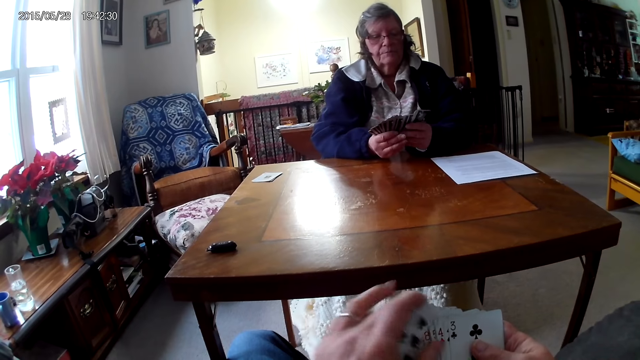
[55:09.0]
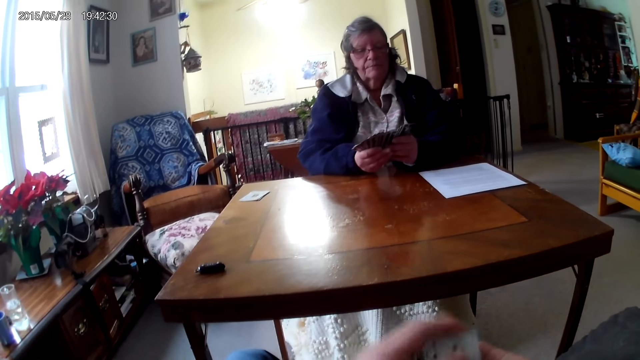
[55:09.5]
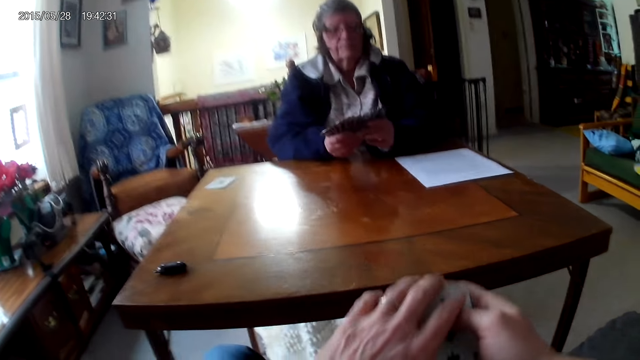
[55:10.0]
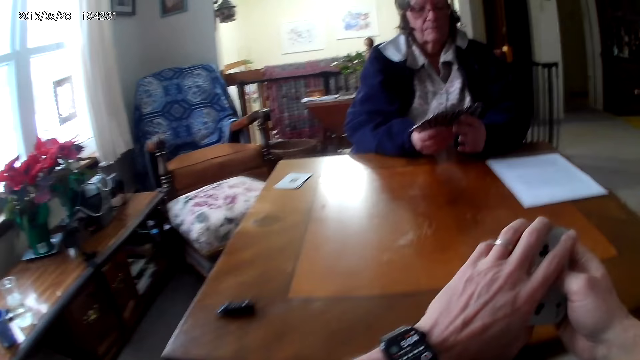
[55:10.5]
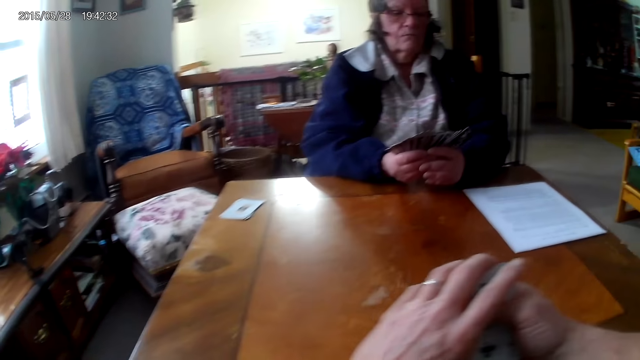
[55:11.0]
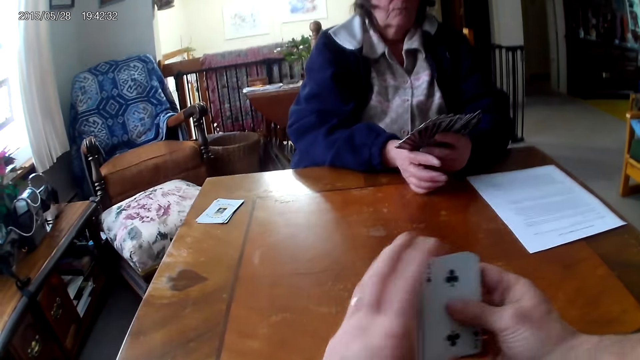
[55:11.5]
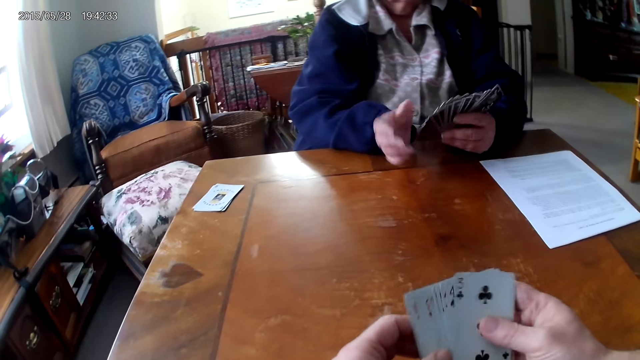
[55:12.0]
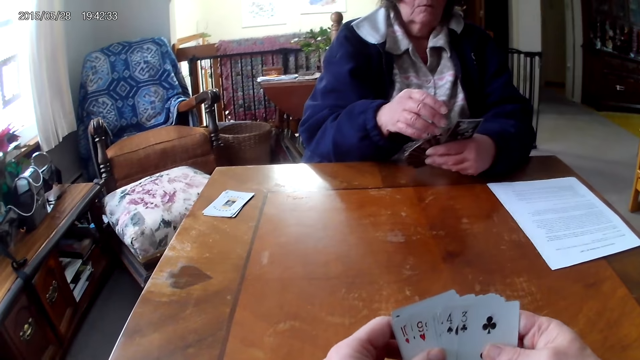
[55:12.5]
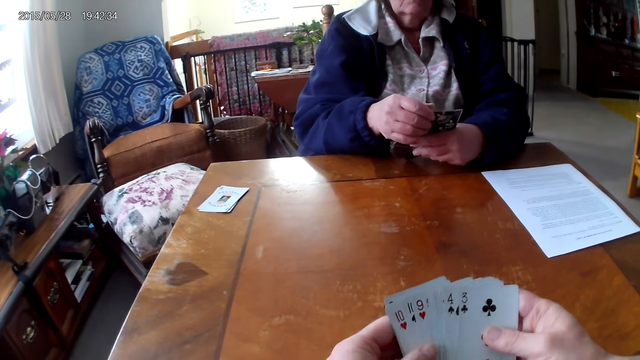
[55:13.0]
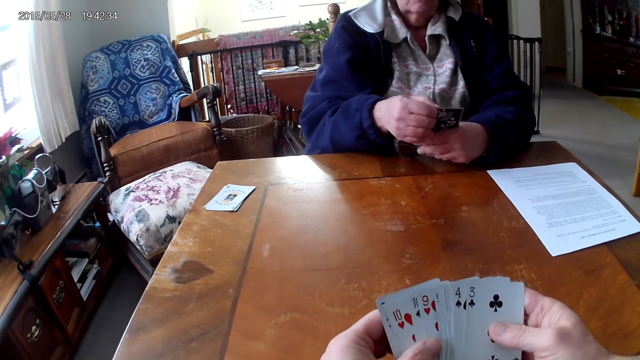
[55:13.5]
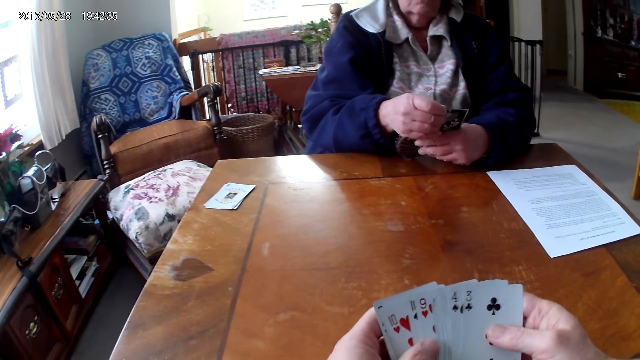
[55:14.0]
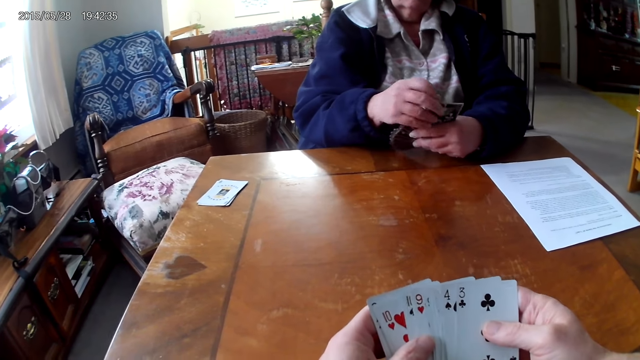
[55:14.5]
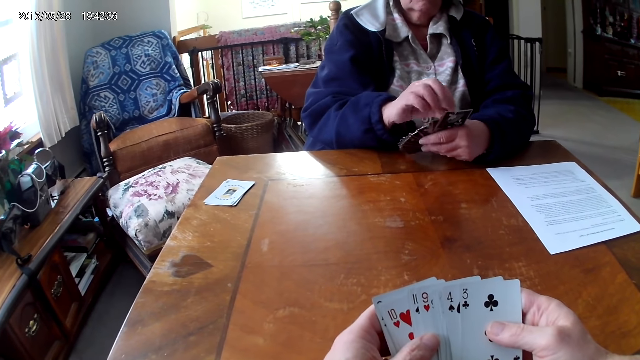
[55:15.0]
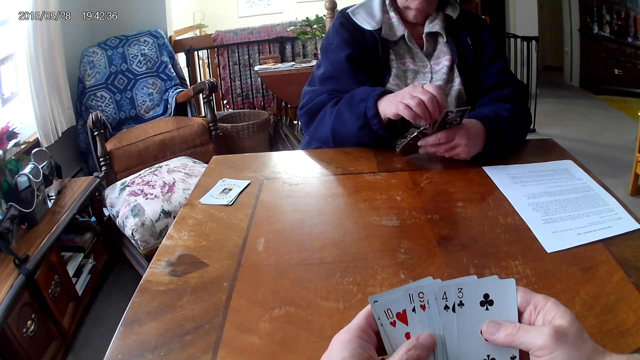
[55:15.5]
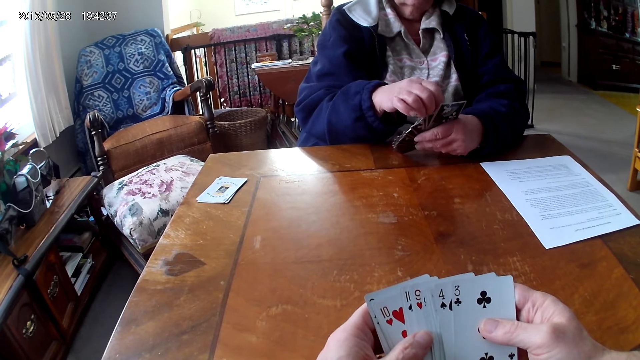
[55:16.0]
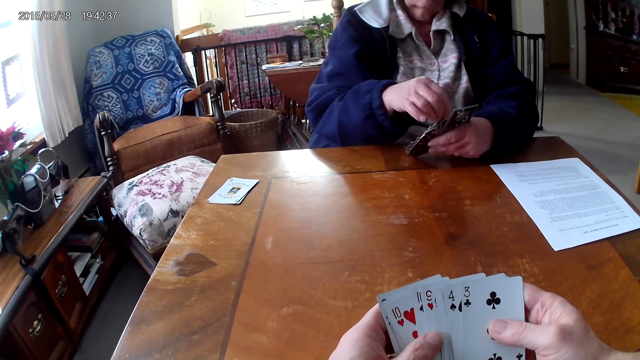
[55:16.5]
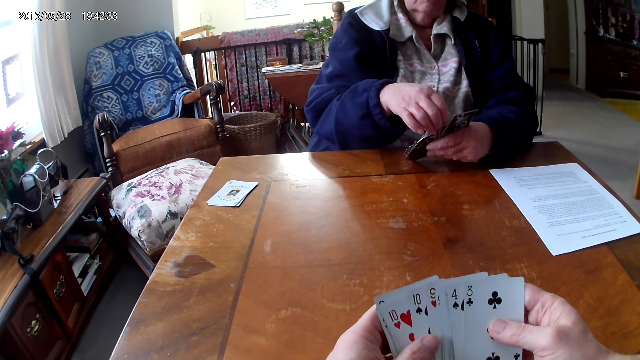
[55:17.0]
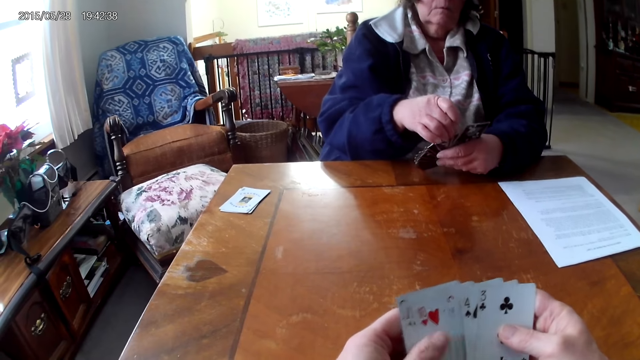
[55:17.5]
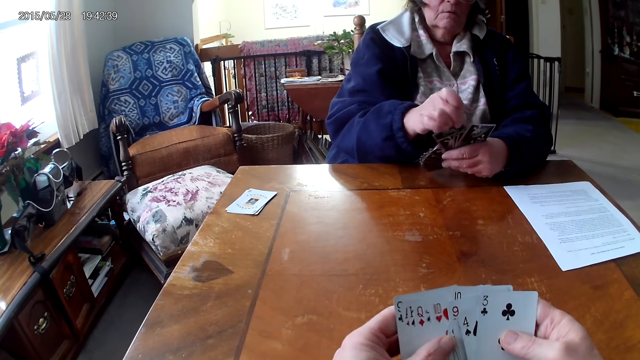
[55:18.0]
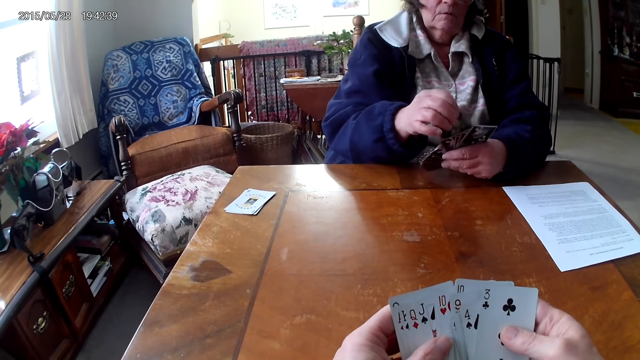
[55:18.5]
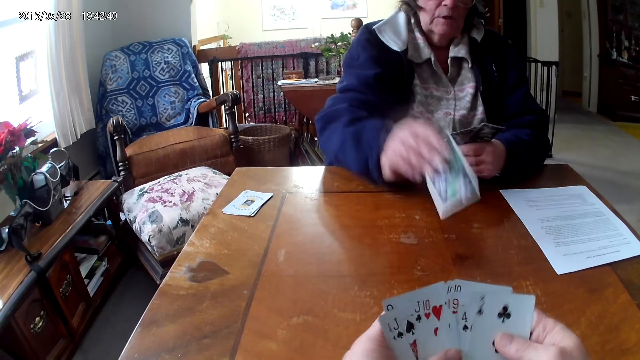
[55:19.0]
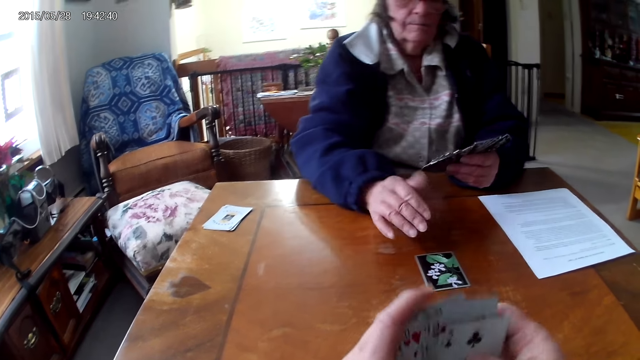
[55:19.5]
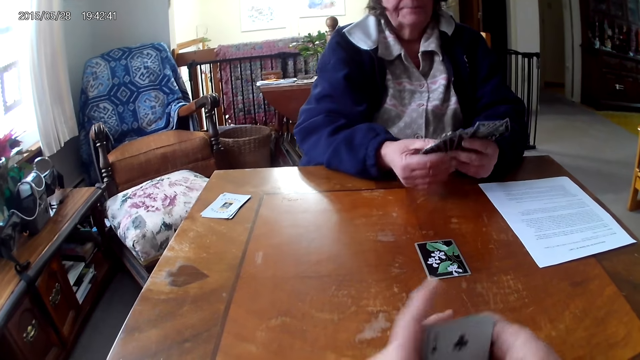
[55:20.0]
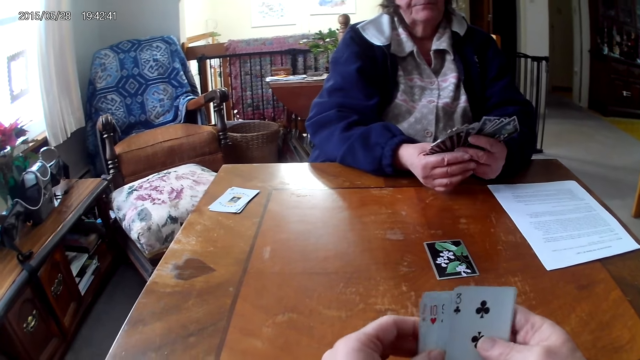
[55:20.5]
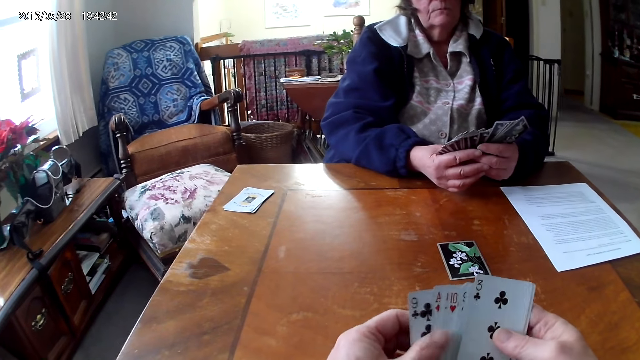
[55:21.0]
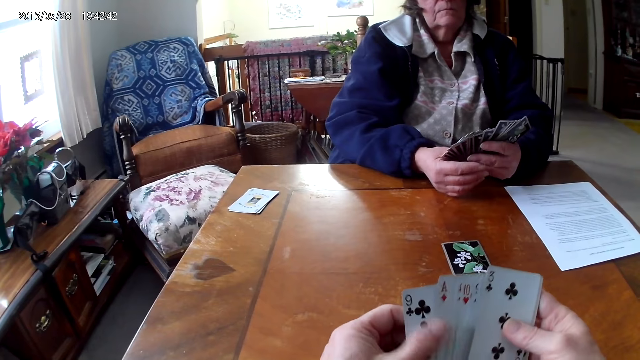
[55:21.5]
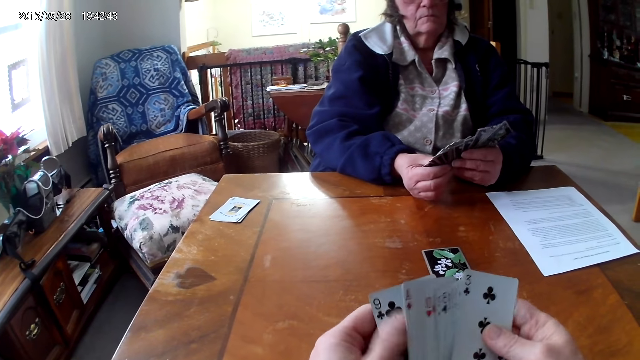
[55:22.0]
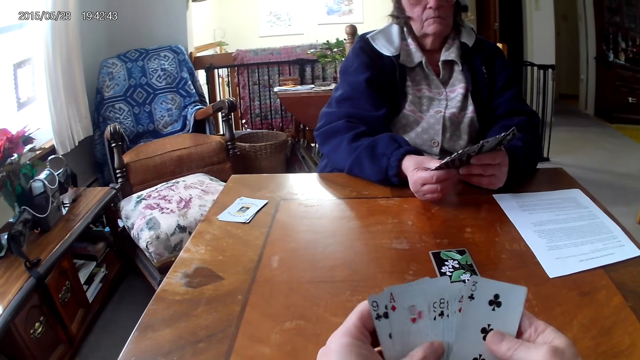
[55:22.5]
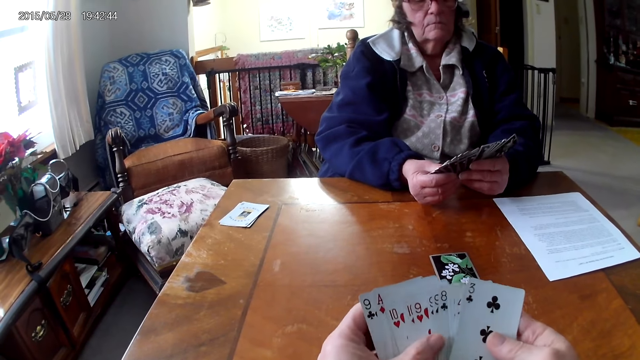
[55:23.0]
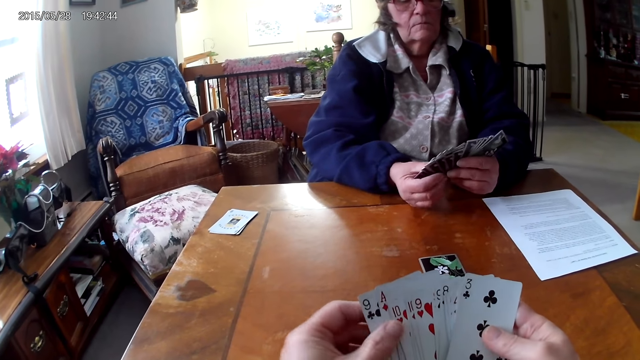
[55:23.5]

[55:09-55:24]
The camera wearer puts the cards together. They look at the cards. A woman puts the card on the table.

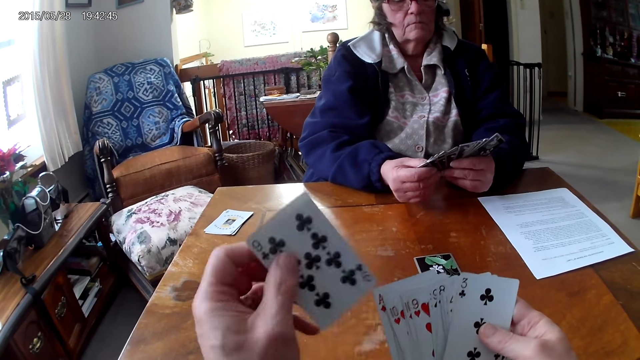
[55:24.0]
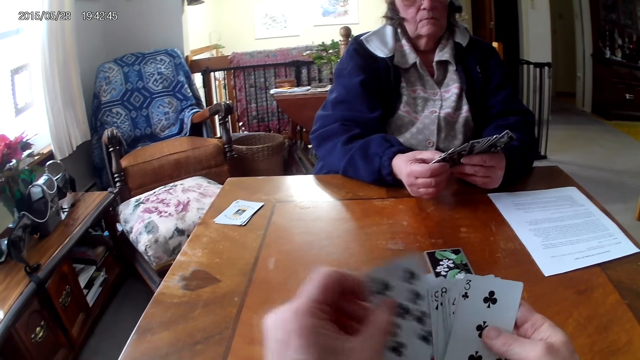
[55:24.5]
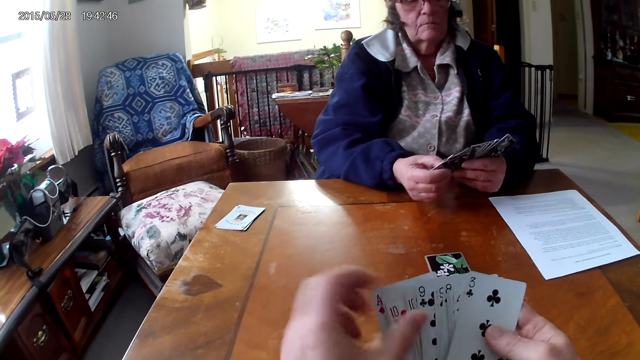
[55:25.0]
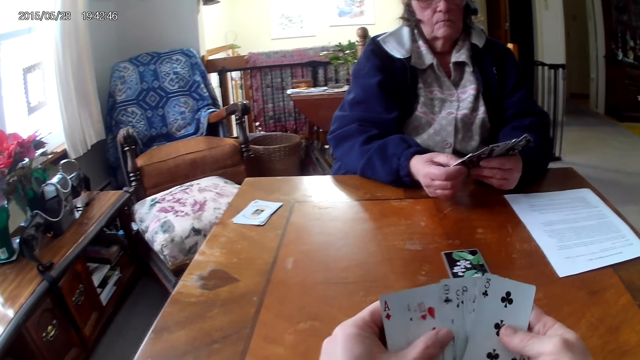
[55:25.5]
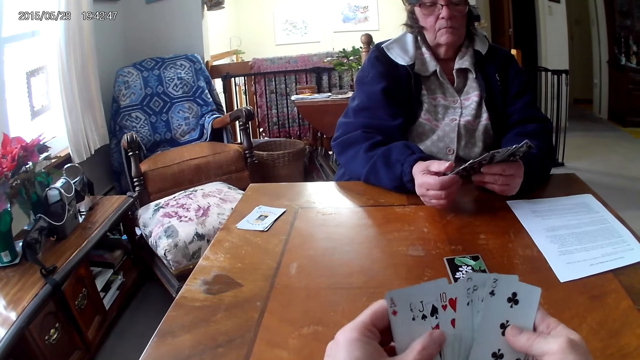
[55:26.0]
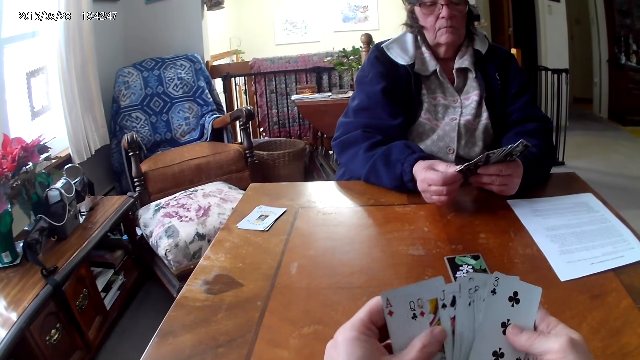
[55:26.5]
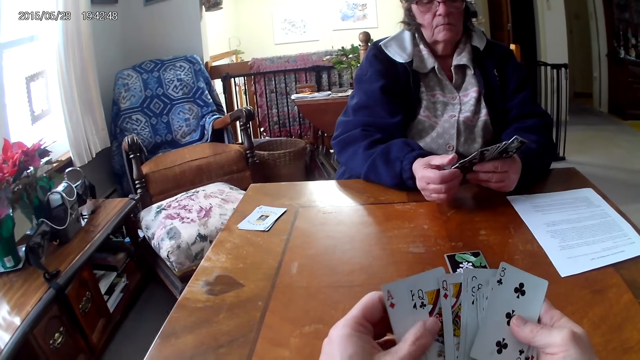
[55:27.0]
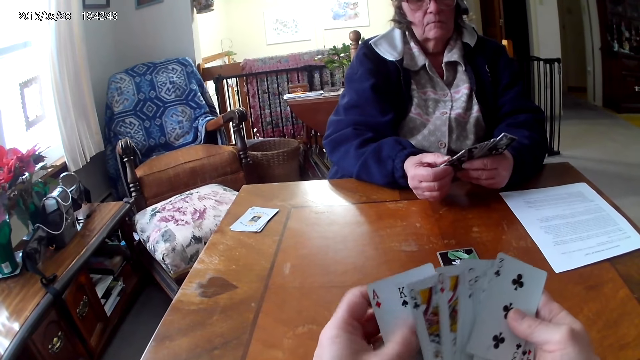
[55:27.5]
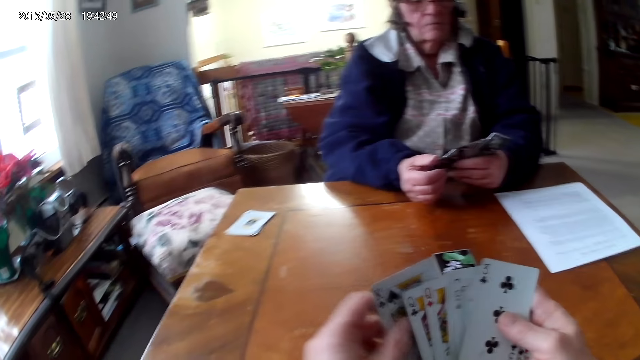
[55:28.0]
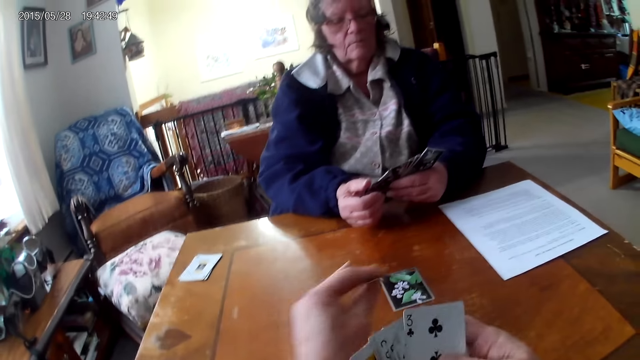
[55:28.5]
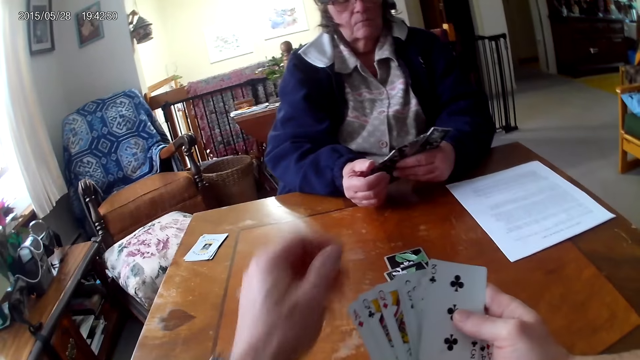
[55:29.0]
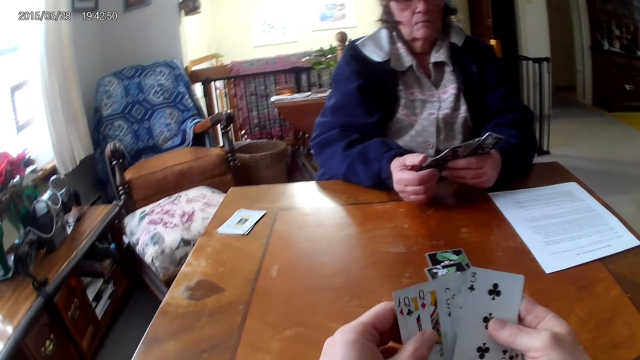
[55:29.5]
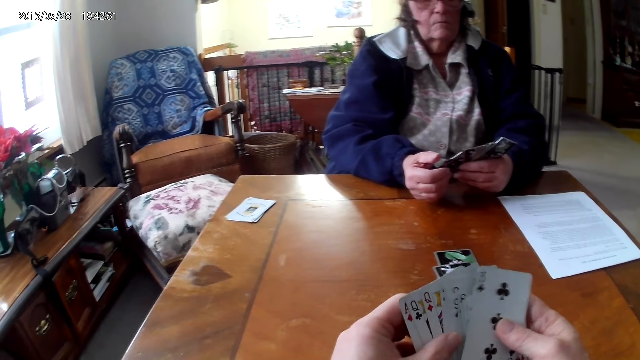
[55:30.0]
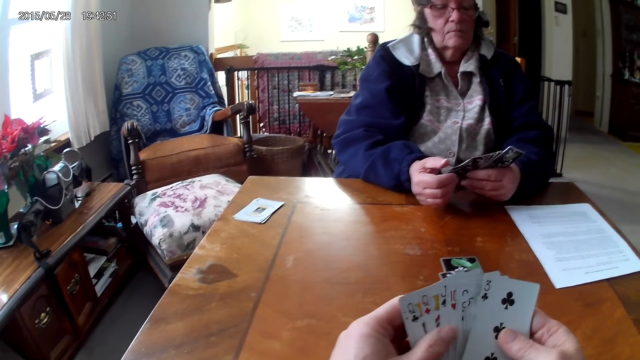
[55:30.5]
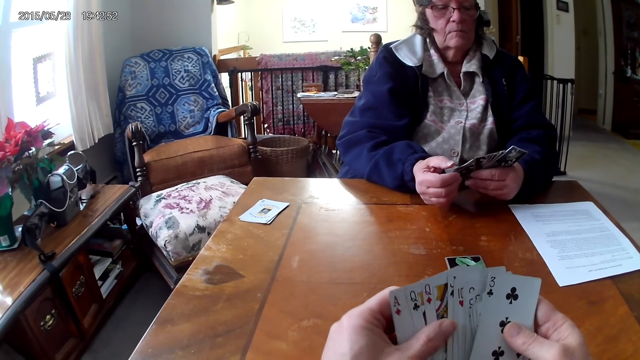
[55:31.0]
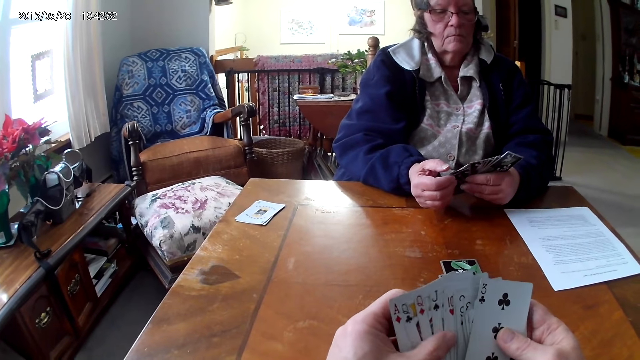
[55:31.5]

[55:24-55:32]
The camera wearer puts the card on the table.
